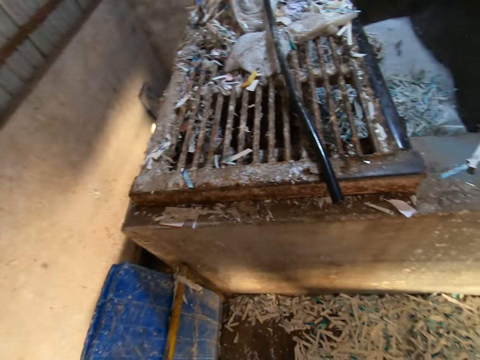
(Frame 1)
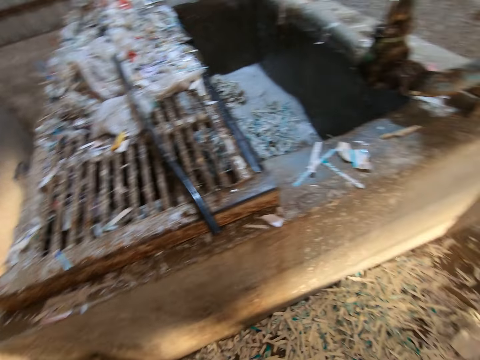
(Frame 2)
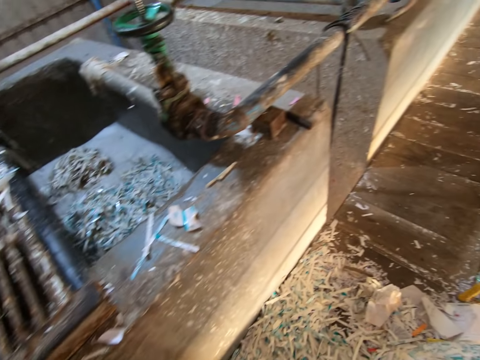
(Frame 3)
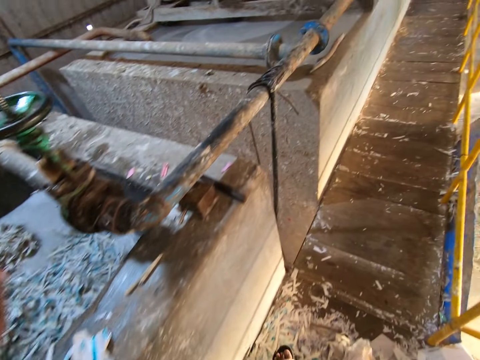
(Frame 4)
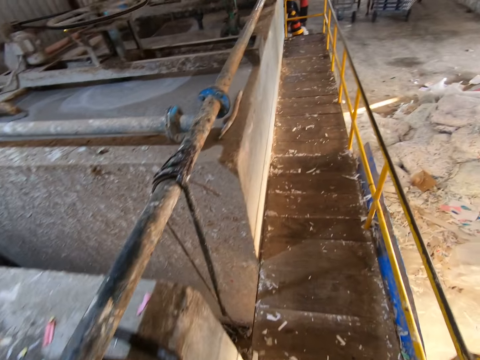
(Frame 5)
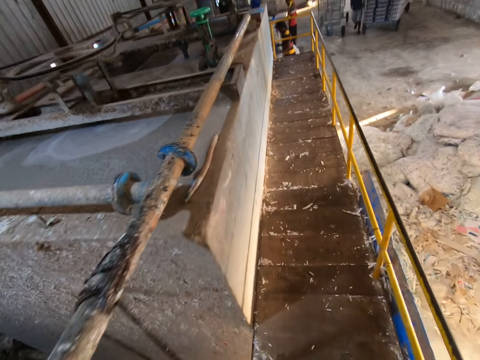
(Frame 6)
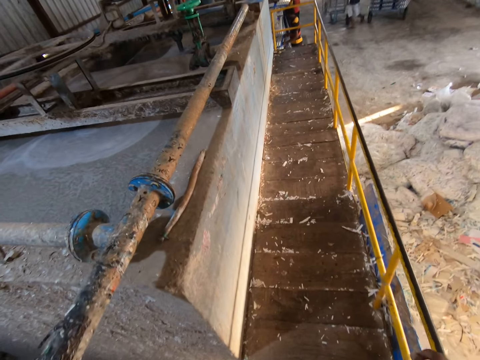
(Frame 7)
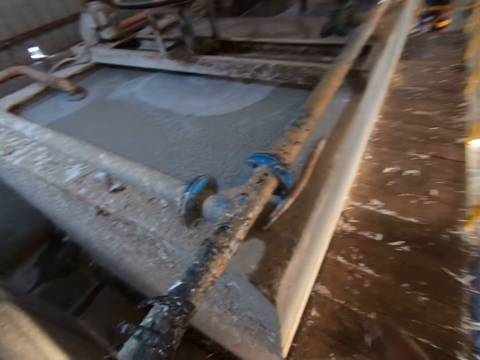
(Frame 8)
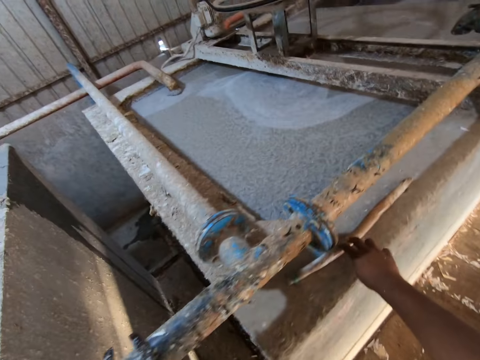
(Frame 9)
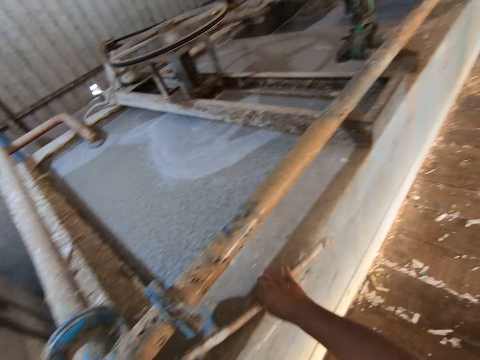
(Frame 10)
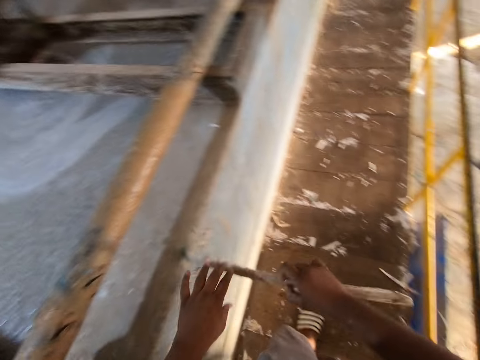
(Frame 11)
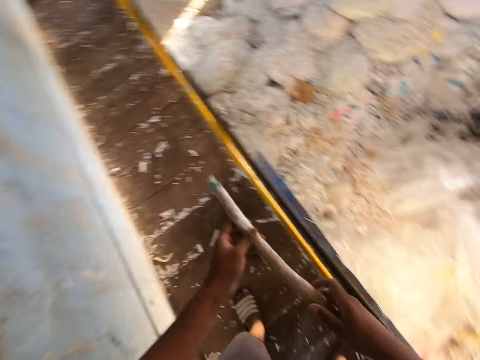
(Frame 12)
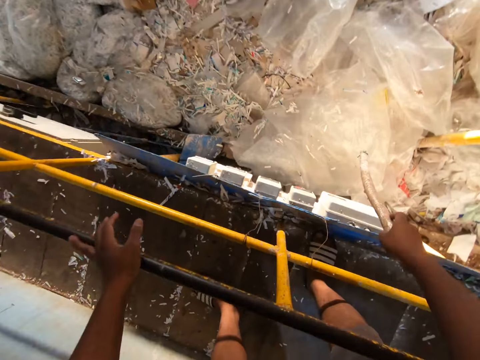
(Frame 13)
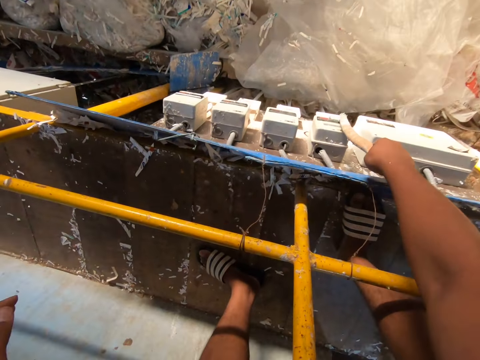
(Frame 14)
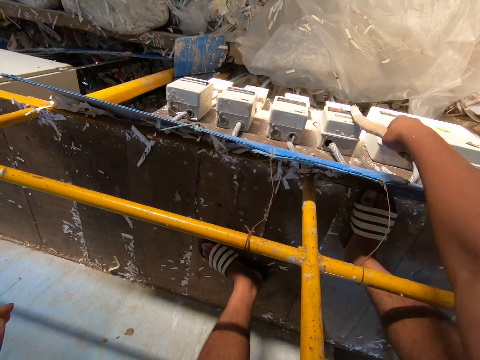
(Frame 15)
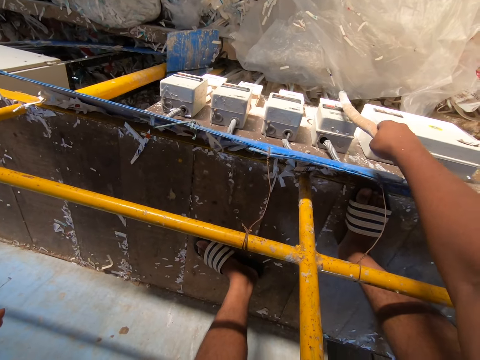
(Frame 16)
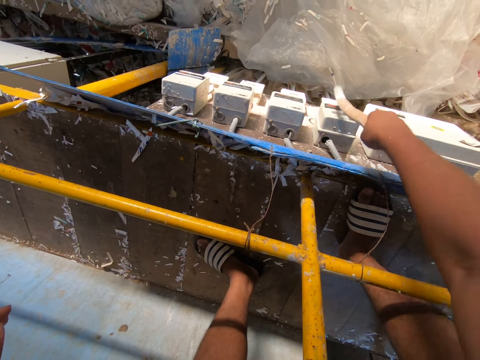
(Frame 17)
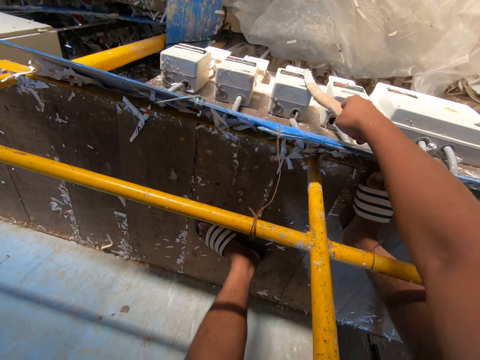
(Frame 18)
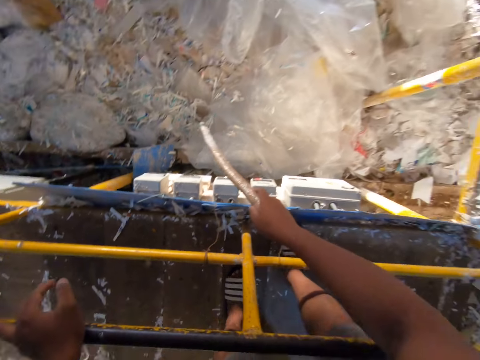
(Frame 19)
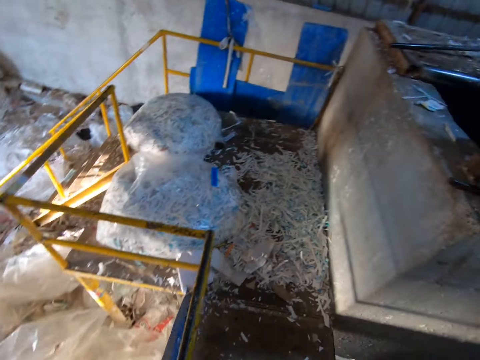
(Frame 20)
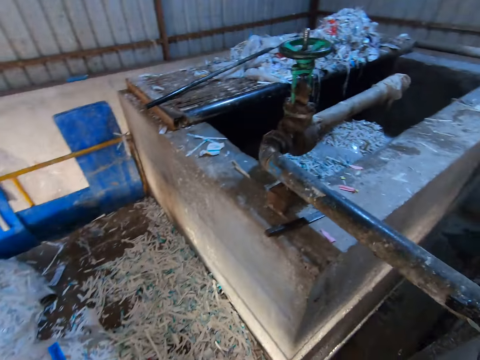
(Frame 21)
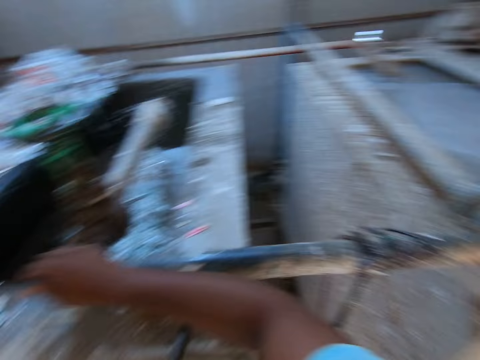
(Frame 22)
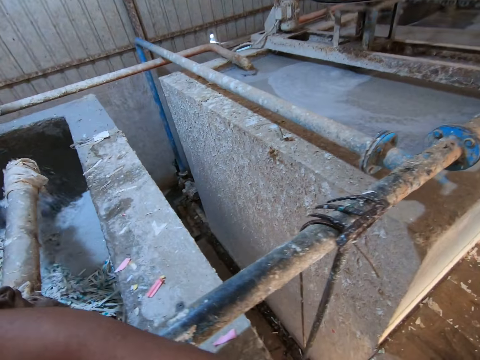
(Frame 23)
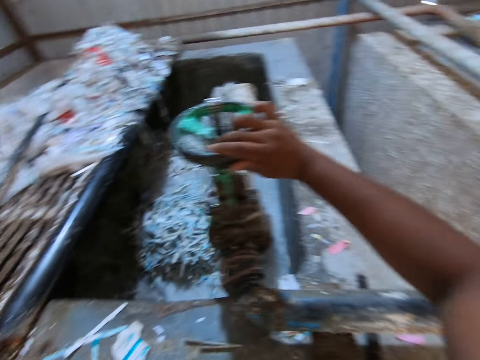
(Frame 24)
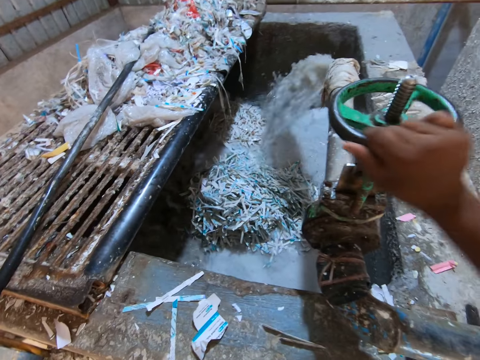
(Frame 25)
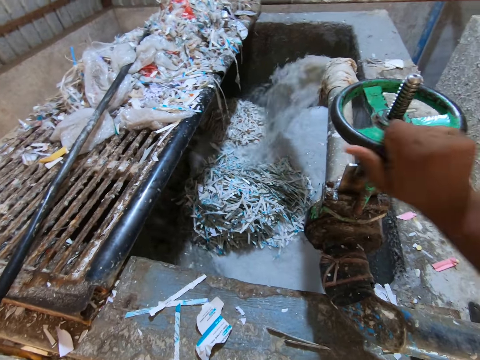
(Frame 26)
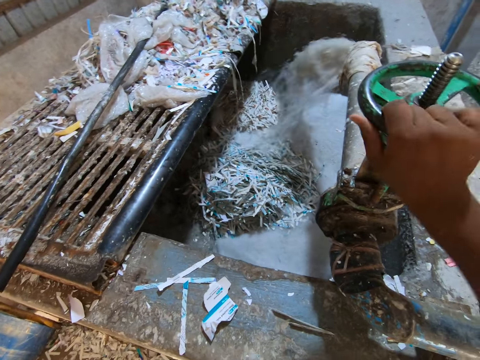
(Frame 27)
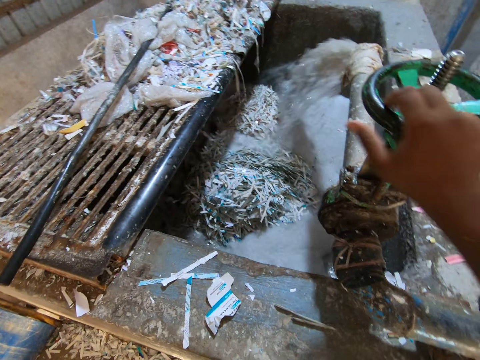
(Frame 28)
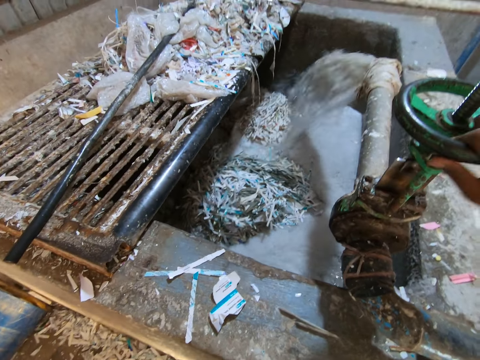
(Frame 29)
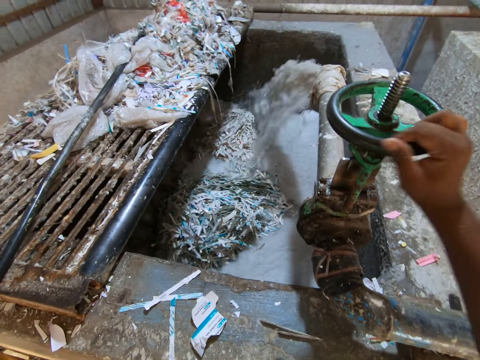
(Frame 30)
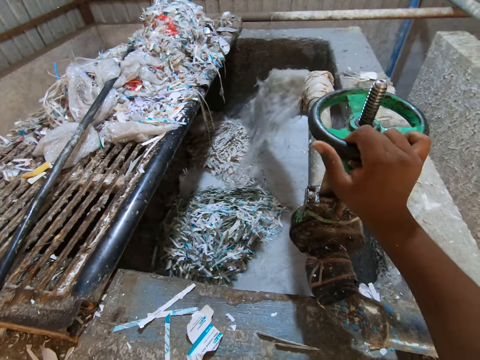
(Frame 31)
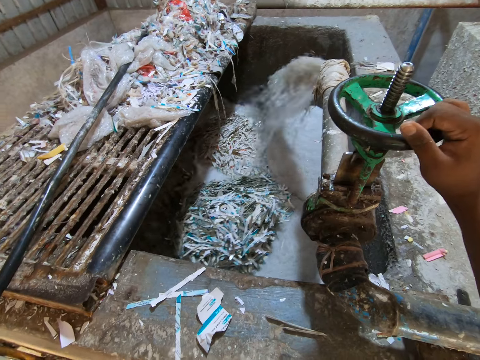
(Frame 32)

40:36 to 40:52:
The camera wearer drops the empty nylon of papers on the ground with his left hand. He walks around. He picks the stick from the block with his right hand. He touches the switch on the wall with the stick in his right hand. He switches on the switch with the stick. He walks towards the pulp pool. He turns a pipe valve with his right hand.

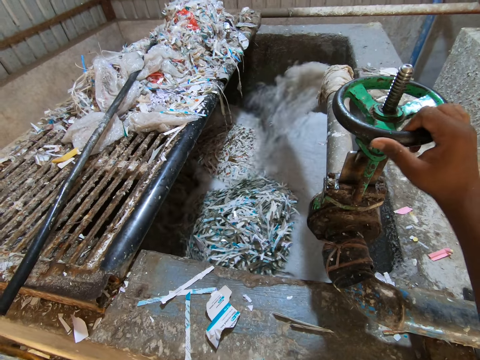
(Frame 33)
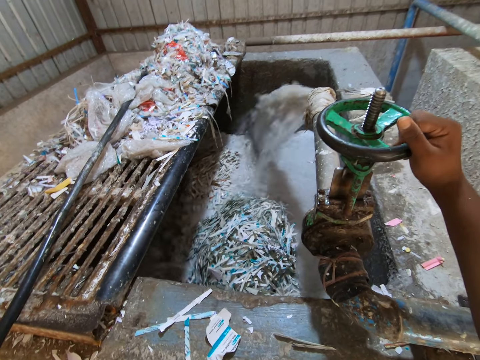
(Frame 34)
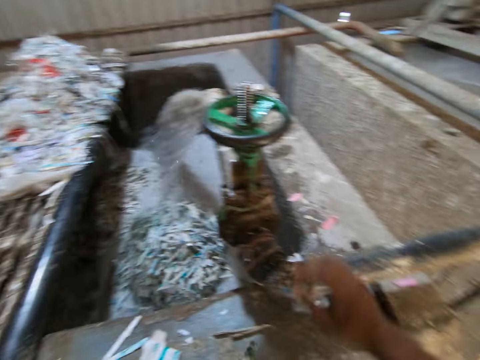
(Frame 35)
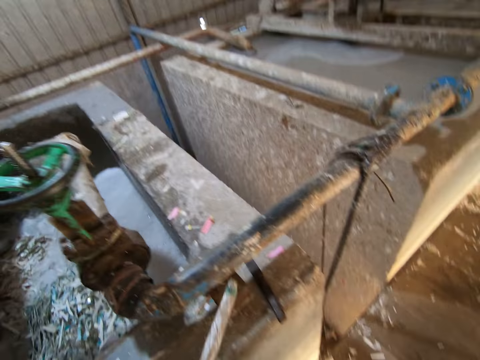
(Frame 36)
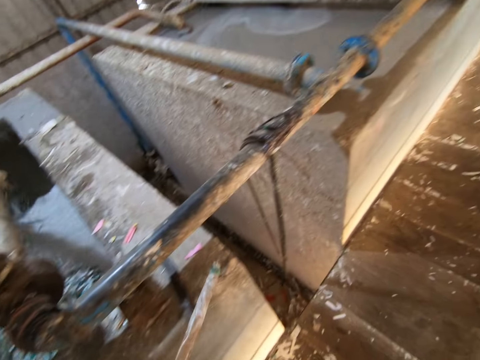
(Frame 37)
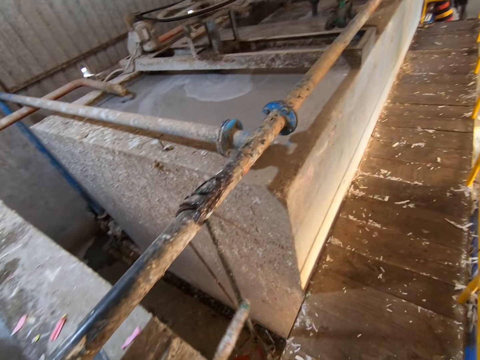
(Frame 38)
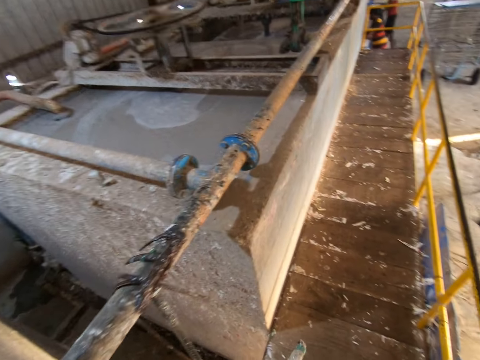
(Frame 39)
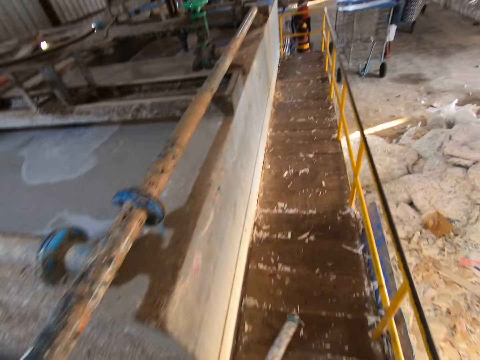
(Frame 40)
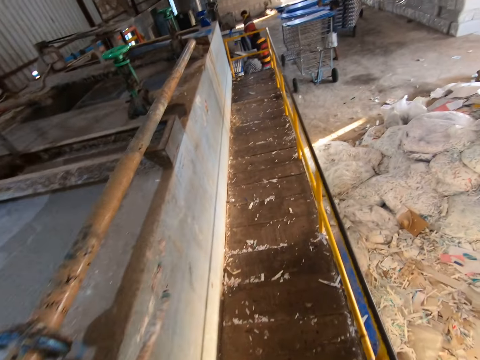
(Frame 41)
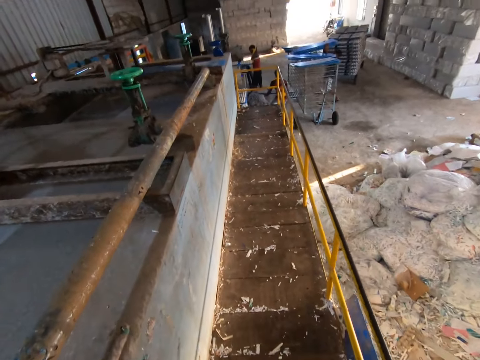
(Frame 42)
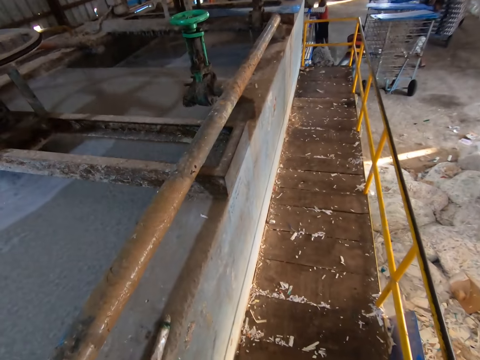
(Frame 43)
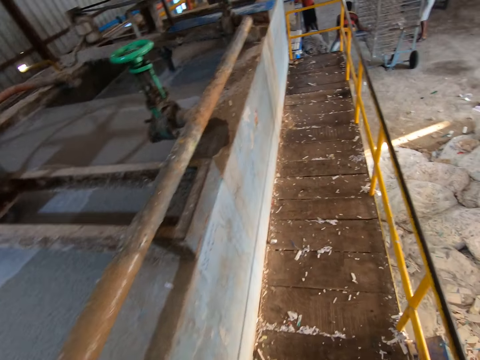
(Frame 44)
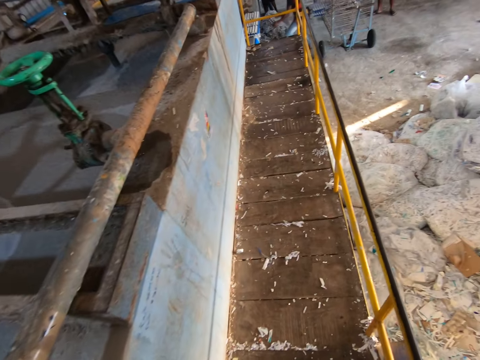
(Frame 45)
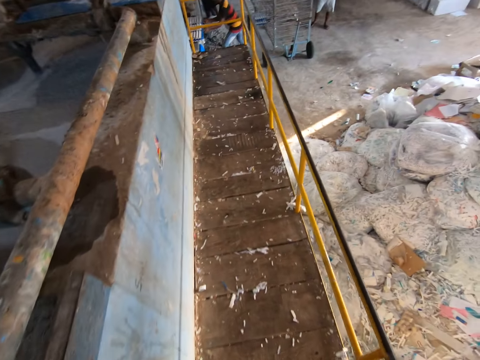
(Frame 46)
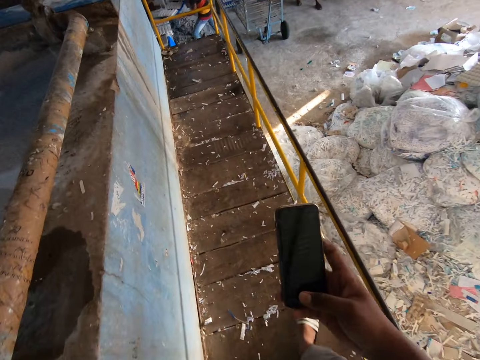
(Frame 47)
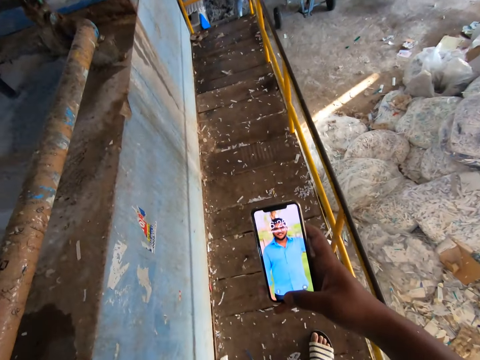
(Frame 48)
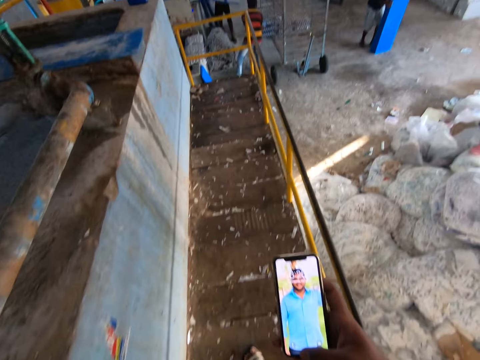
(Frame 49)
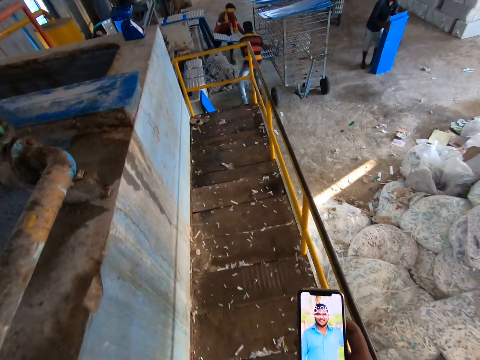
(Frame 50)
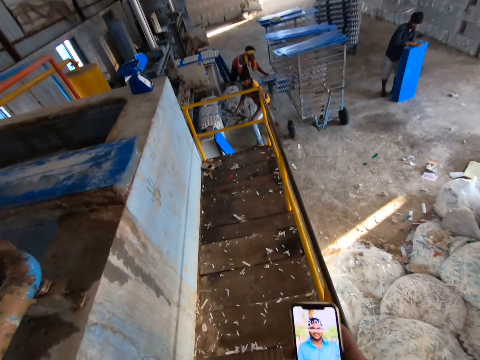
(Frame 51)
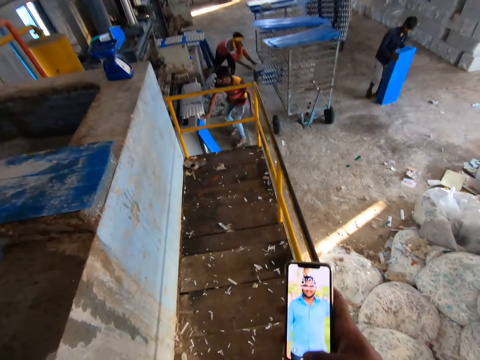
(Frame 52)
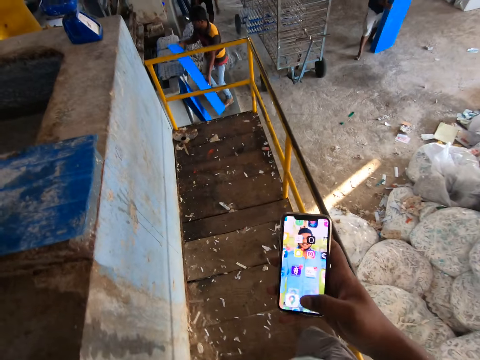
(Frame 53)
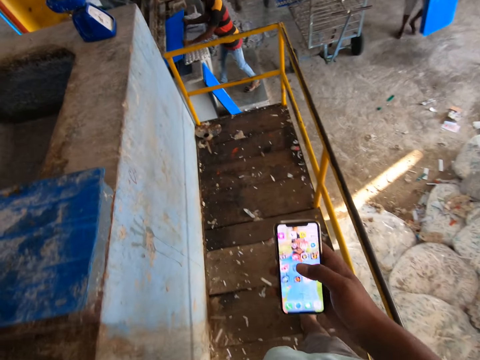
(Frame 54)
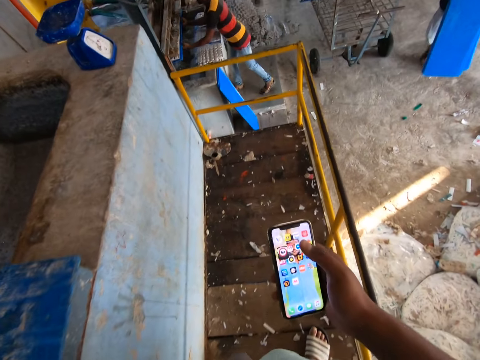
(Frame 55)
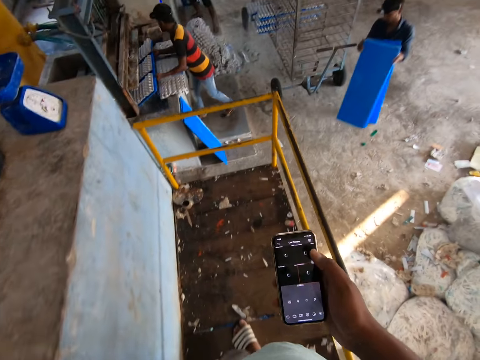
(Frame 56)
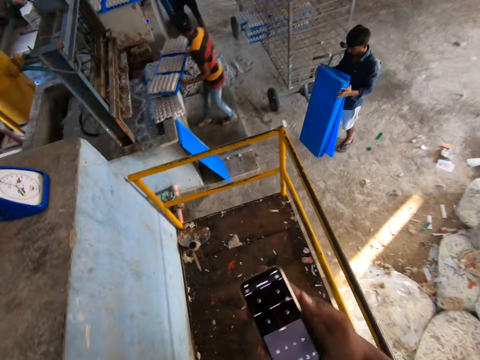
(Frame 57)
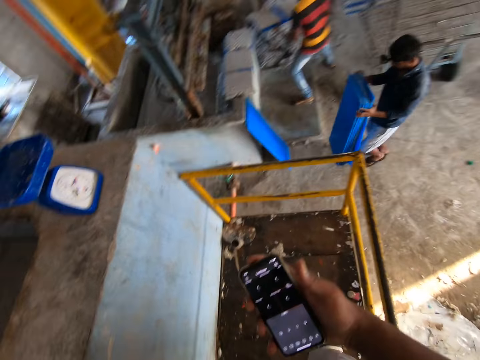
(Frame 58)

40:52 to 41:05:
The camera wearer holds the stick in his left hand. He walks down a platform around the paper recycling plant. He places the stick in his left hand on the pool. He holds a phone with his right hand. He adjusts the phone. He operates the phone in his right hand. A man holds some tray on the floor with both hands. Another man places a tray in both hands into a rack. A third man picks a tray from the side of a molding machine with his right hand. The third man lifts the tray with both hands. The first man carries the trays towards the molding machine with both hands. The third man takes some egg trays from the molding machine with the tray in both hands.
